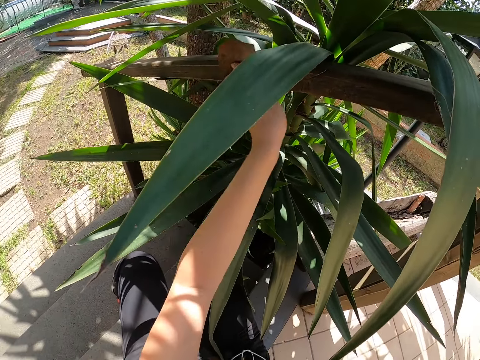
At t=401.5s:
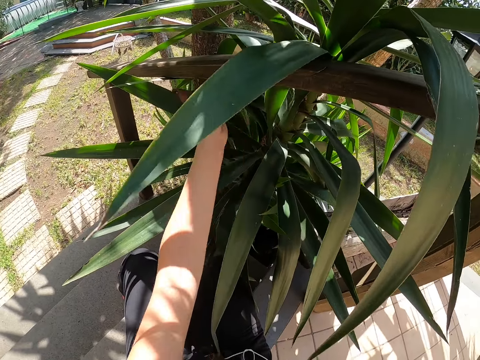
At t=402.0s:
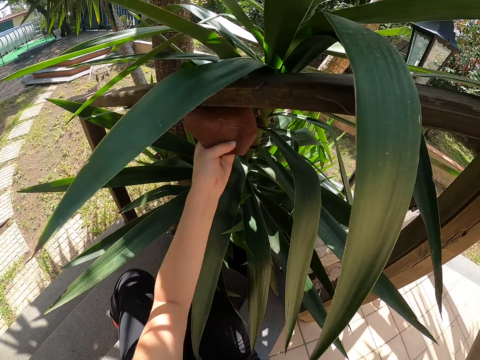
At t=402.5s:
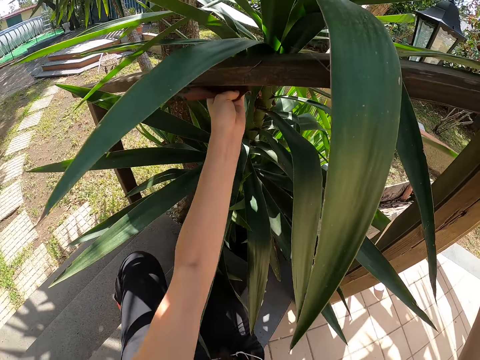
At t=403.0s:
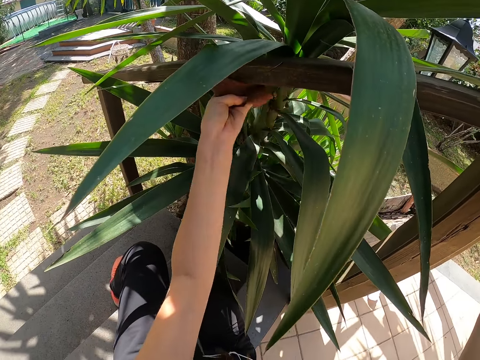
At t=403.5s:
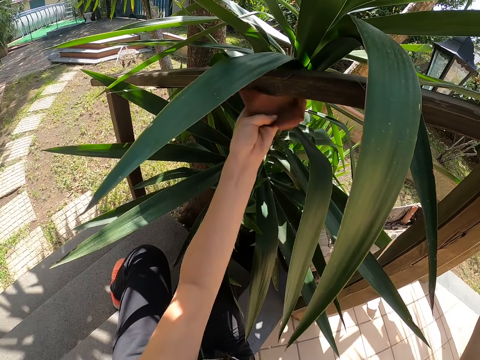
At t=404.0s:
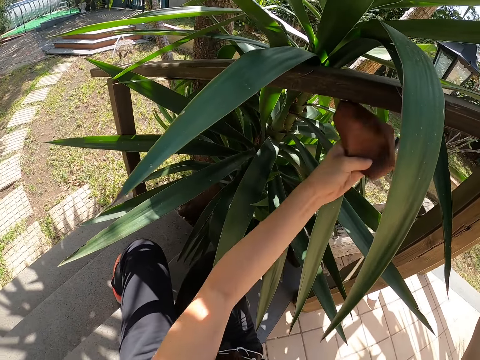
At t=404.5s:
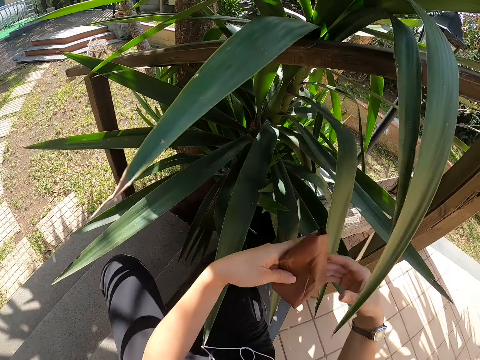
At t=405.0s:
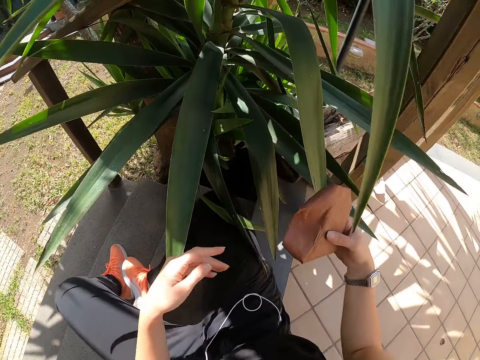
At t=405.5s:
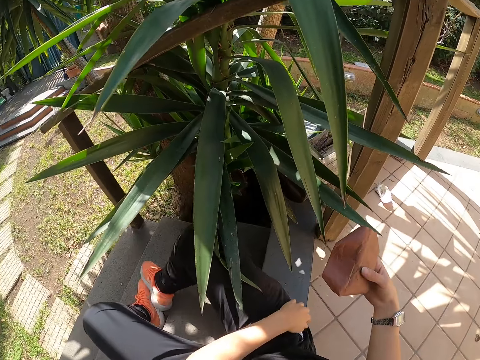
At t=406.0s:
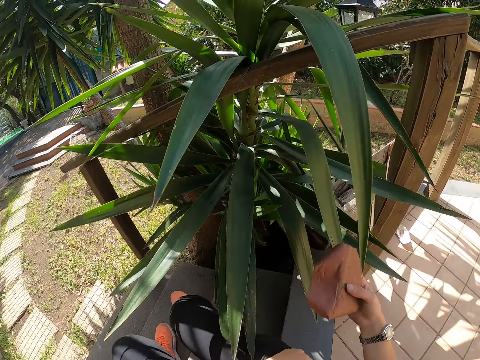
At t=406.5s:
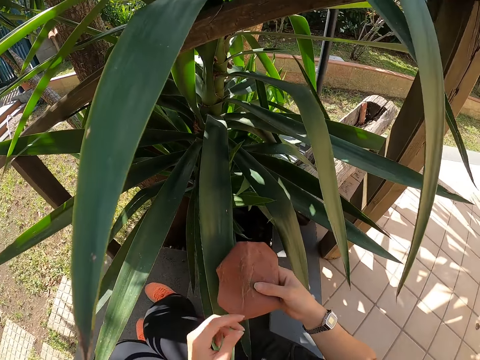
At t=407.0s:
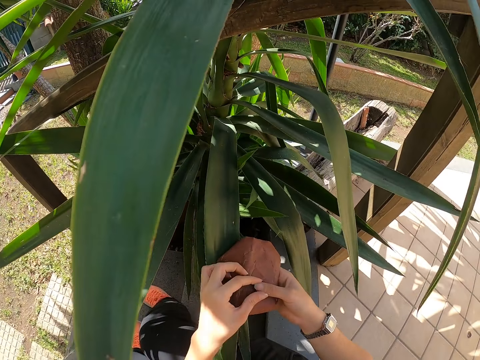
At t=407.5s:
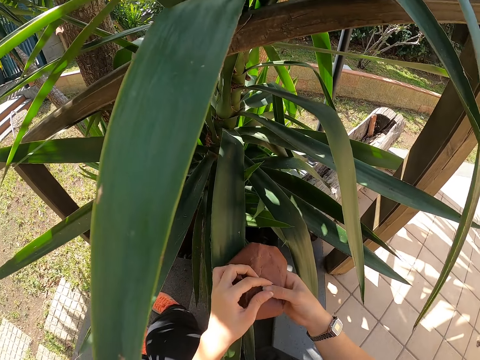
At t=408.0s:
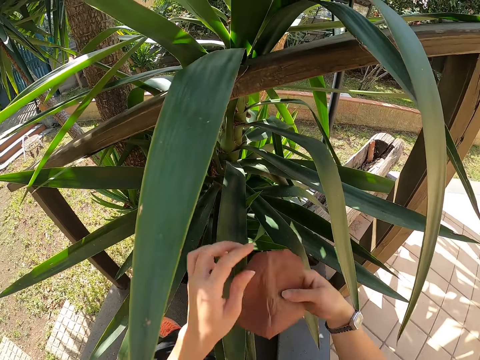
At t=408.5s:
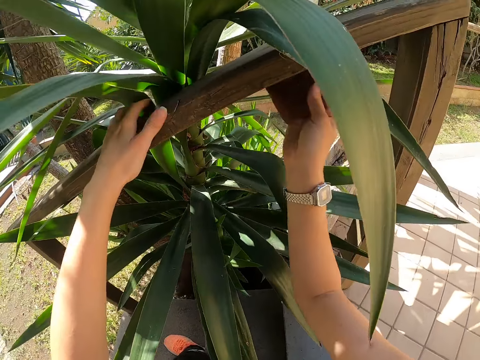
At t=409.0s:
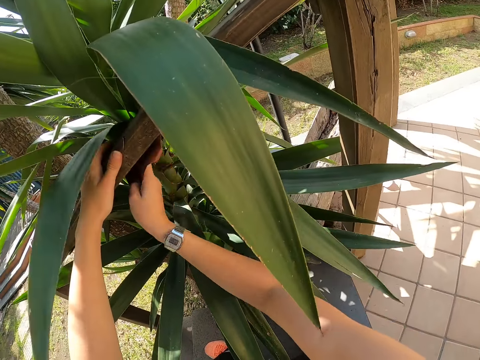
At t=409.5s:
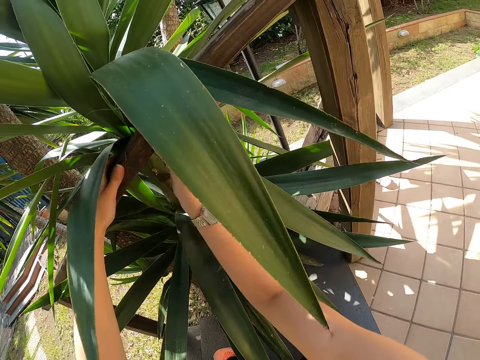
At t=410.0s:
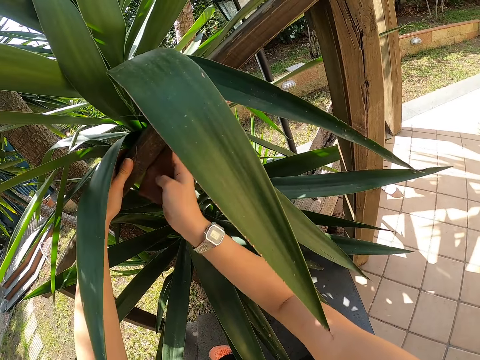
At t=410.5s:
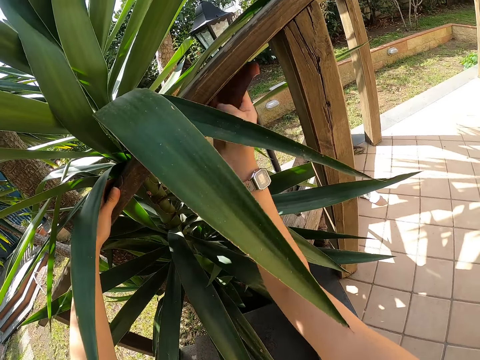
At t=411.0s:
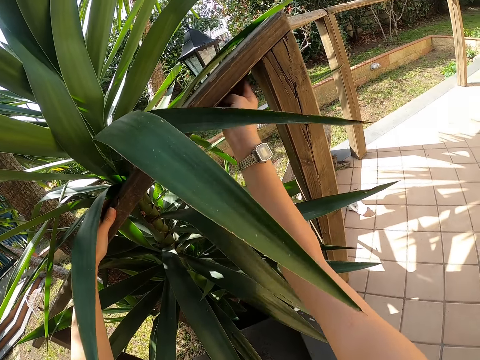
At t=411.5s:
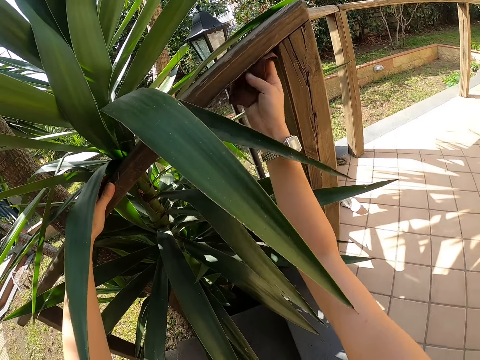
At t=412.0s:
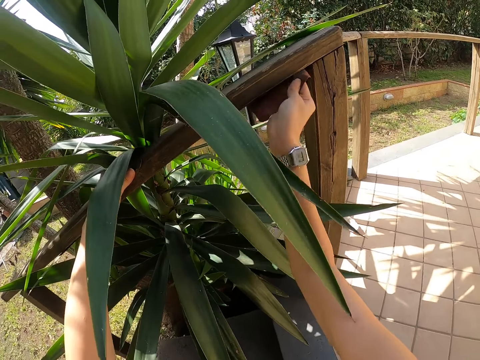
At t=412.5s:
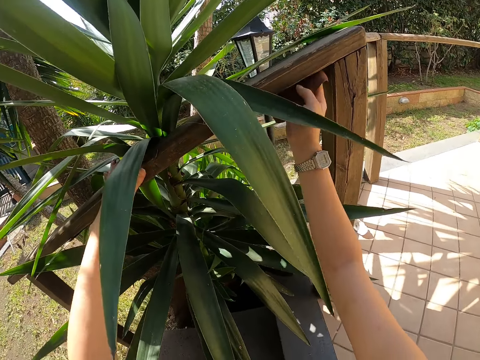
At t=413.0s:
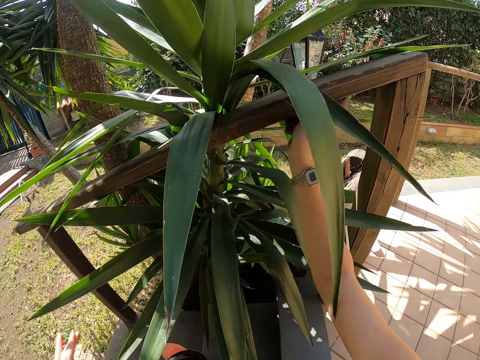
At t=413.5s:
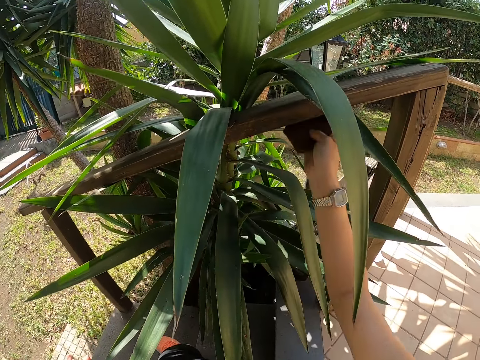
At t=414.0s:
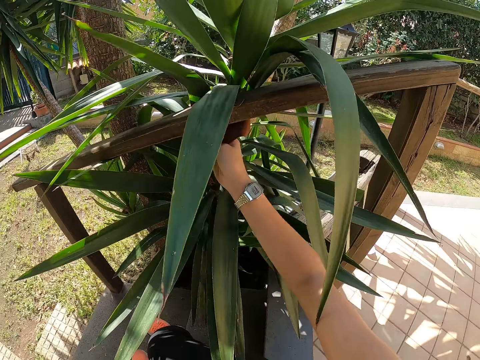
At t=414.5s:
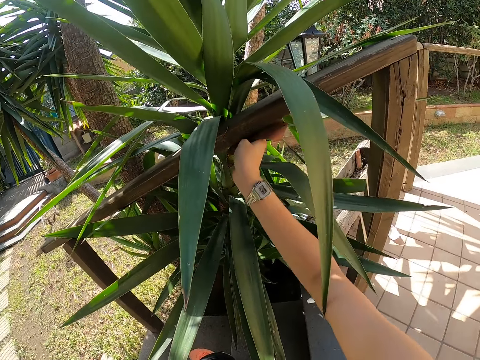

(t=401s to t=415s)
The camera wearer places sandpaper on the right hand. He adjusts the sandpaper with both hands. He adjusts the phone in the pocket. He scratches his finger. He holds the wood with the left hand. He smoothens the wood with the sandpaper with the right hand.

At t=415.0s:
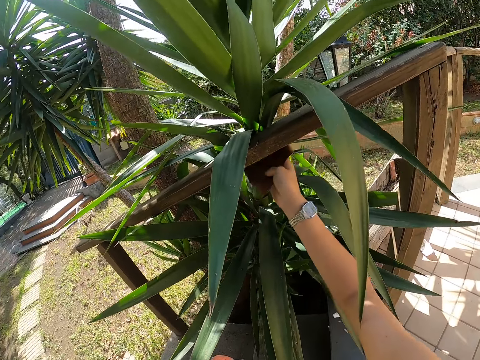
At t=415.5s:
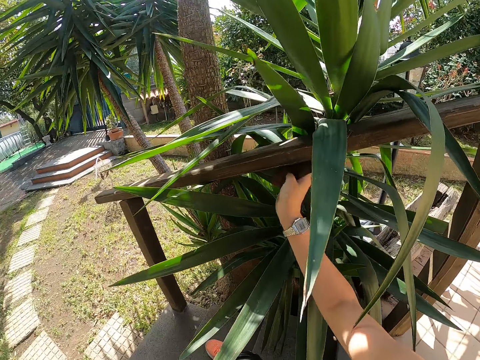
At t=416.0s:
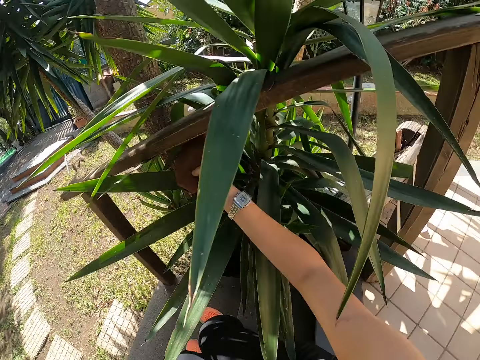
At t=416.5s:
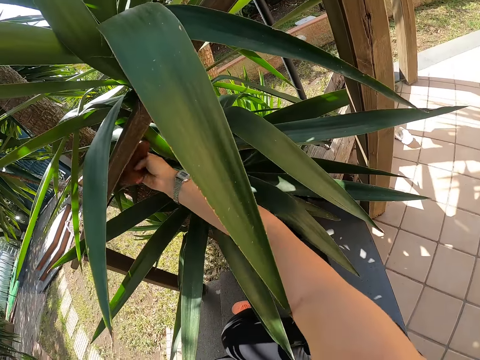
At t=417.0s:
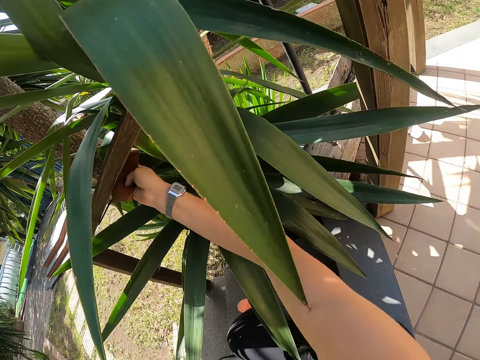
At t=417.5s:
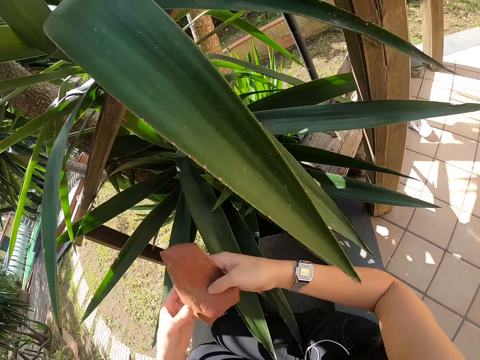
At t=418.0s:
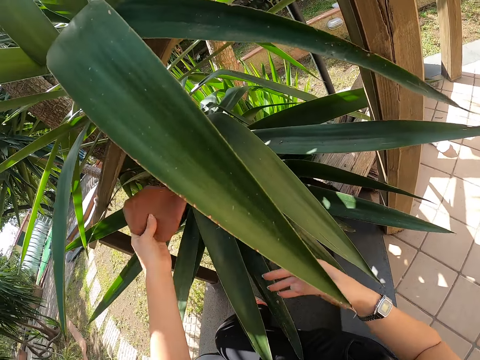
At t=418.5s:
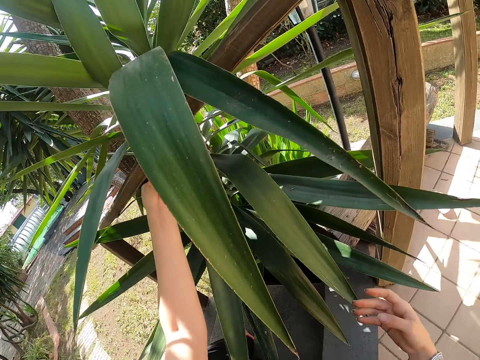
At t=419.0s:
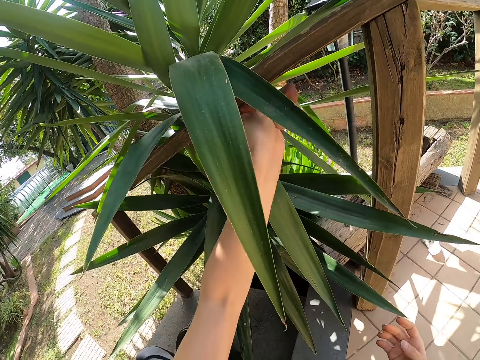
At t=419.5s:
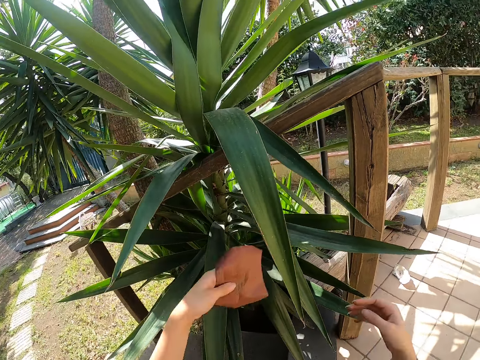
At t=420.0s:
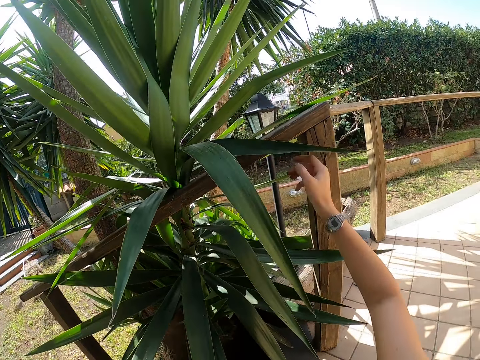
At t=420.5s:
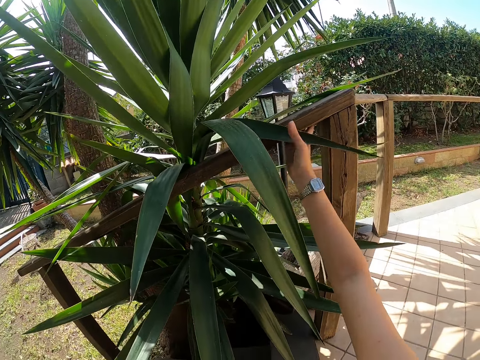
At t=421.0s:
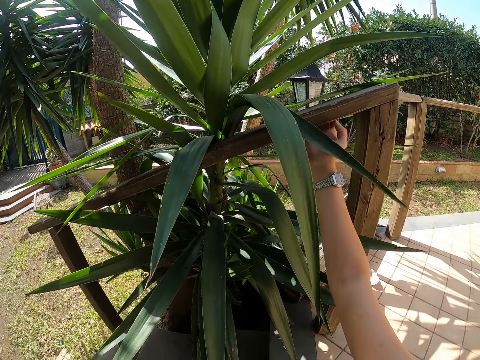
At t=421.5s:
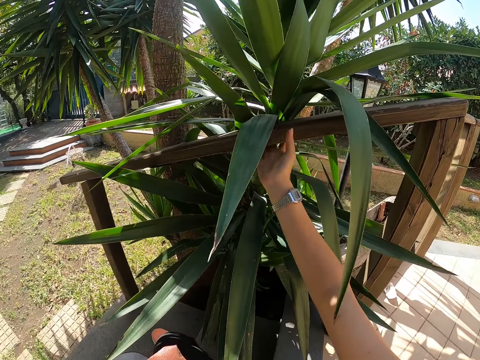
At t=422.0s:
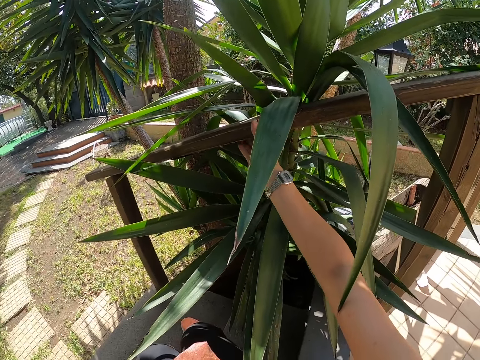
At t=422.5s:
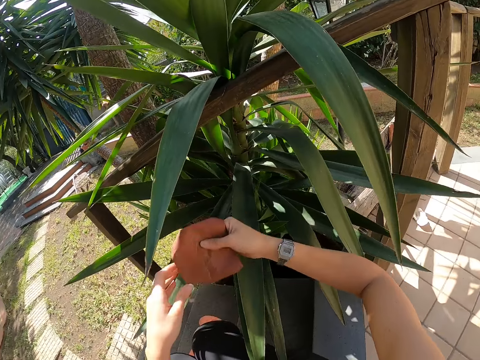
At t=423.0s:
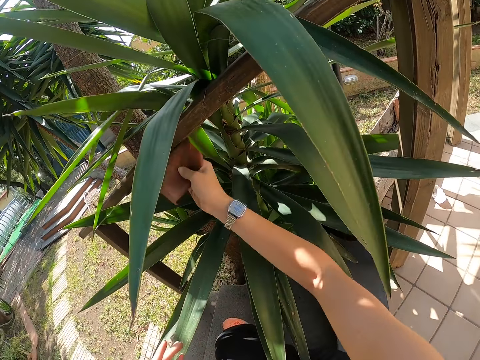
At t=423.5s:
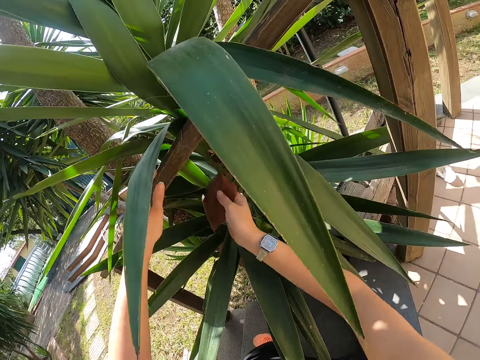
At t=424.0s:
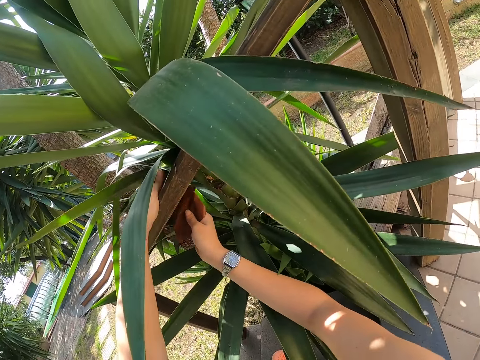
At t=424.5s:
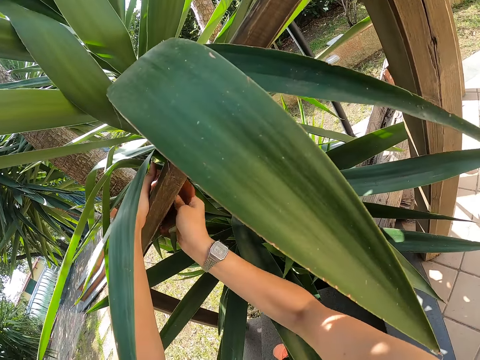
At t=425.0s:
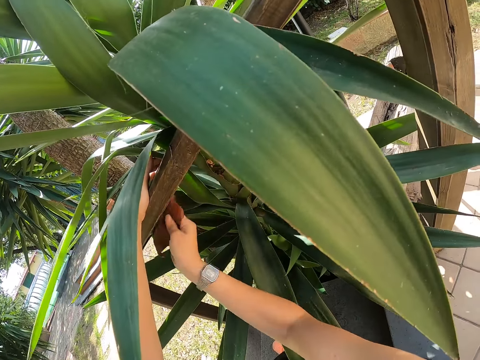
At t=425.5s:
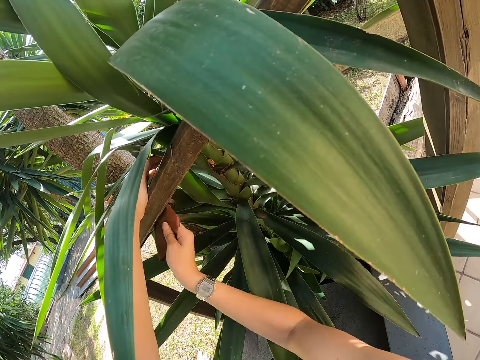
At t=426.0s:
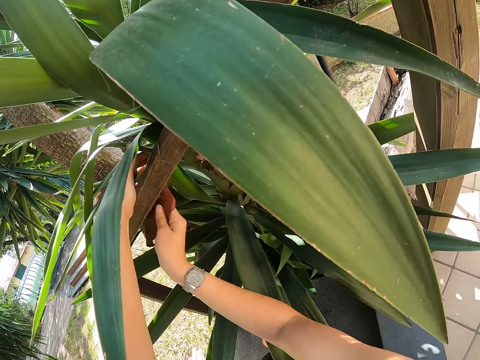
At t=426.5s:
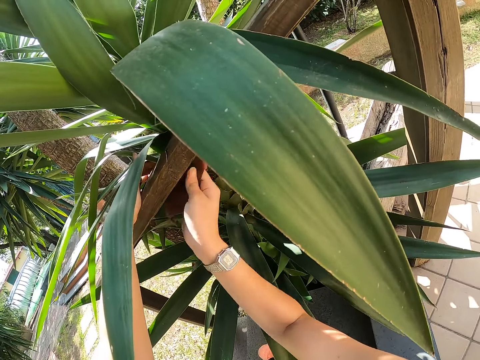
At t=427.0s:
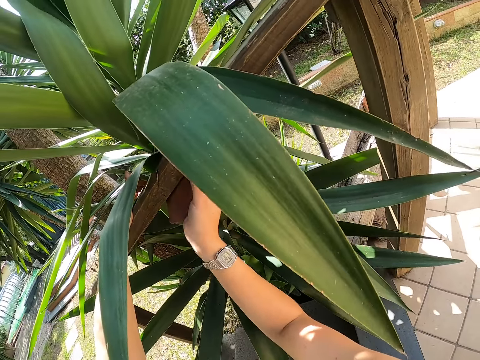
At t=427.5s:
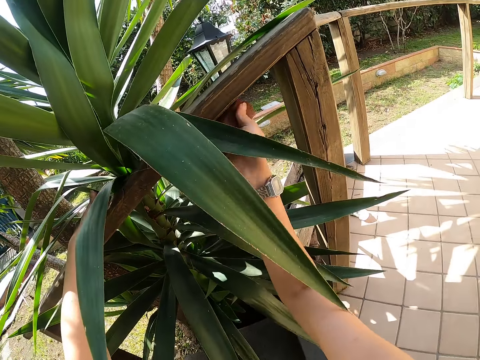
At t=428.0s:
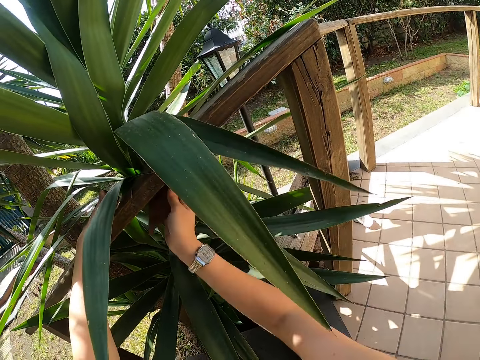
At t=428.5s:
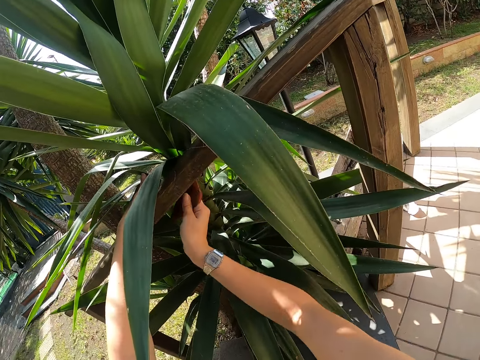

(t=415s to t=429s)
The camera wearer places sandpaper on the left hand. They scrub the wood with the left hand. They feel the wood with the right hand. They smoothen the wood with the sandpaper. They hold the wood with the left hand and scrub the wood with the right hand.
